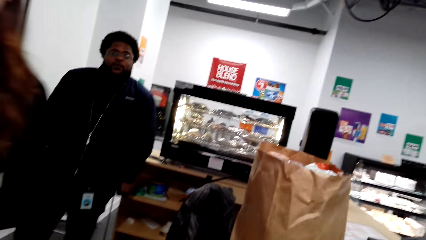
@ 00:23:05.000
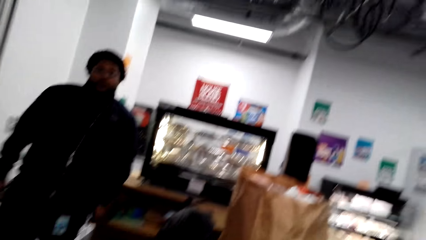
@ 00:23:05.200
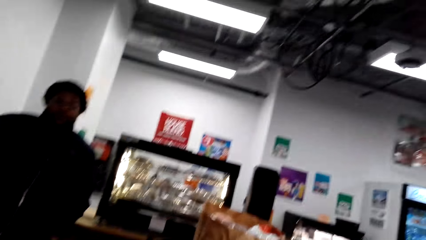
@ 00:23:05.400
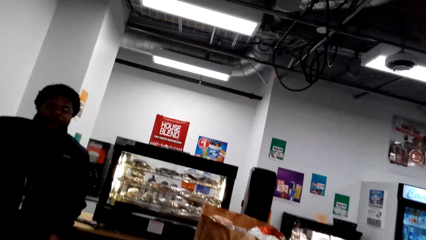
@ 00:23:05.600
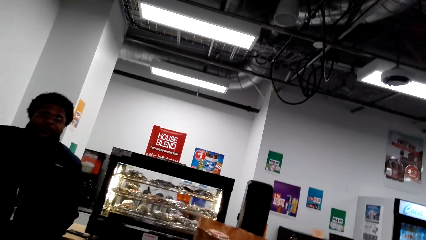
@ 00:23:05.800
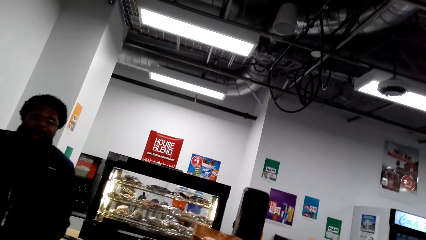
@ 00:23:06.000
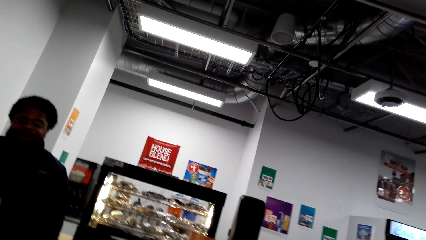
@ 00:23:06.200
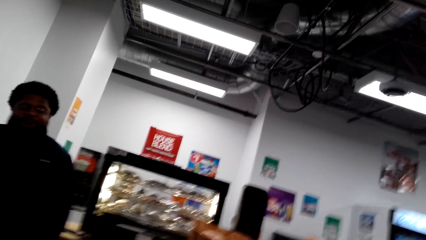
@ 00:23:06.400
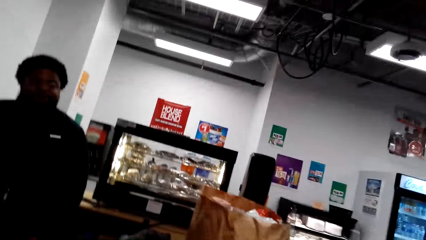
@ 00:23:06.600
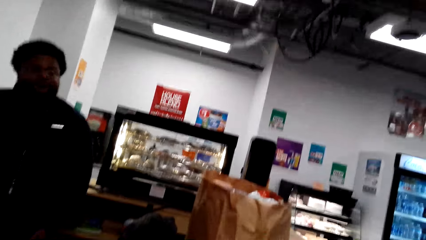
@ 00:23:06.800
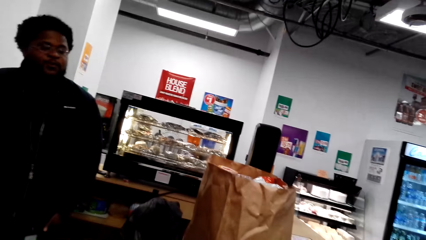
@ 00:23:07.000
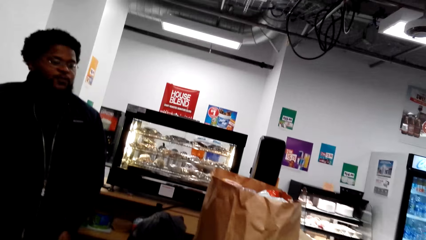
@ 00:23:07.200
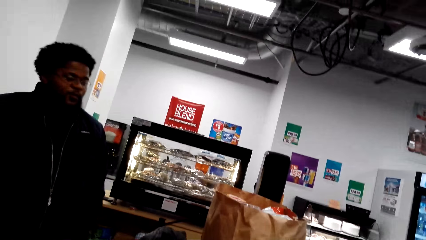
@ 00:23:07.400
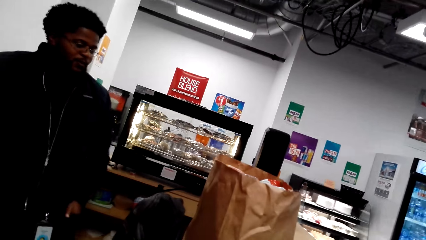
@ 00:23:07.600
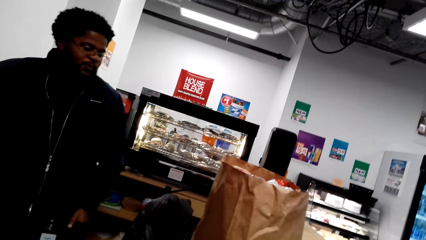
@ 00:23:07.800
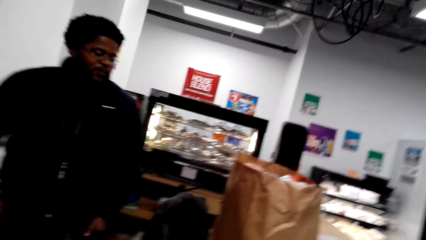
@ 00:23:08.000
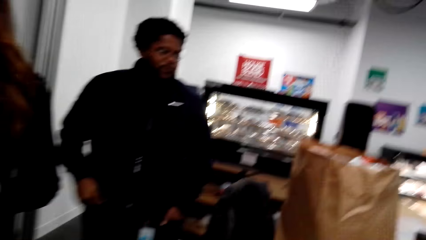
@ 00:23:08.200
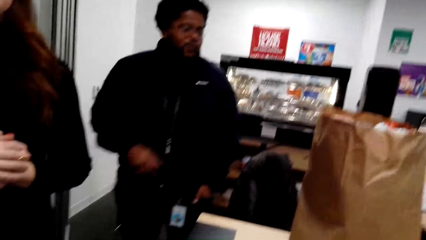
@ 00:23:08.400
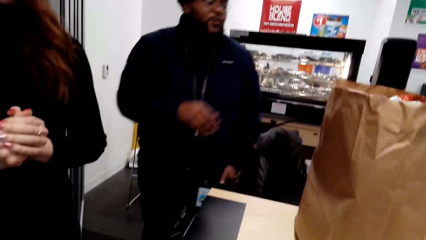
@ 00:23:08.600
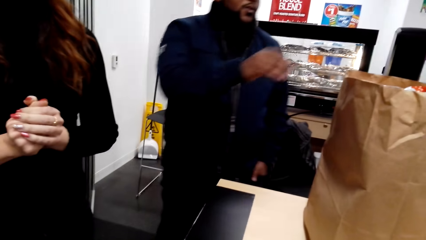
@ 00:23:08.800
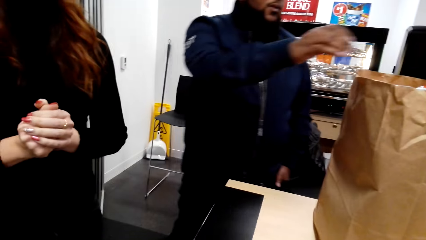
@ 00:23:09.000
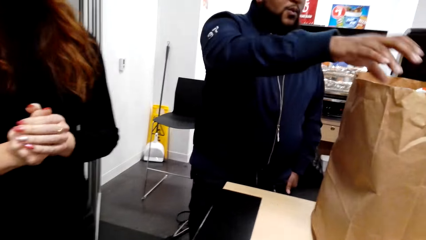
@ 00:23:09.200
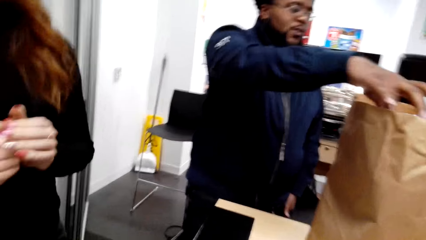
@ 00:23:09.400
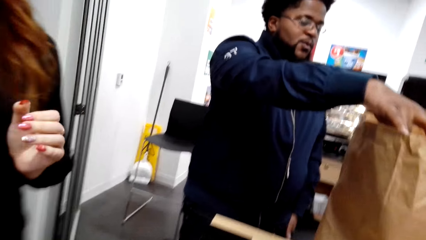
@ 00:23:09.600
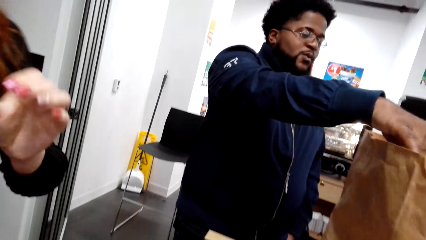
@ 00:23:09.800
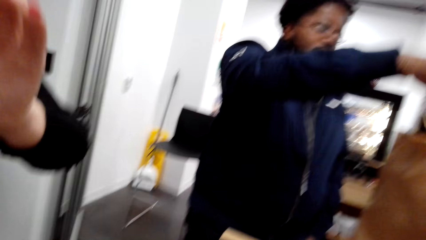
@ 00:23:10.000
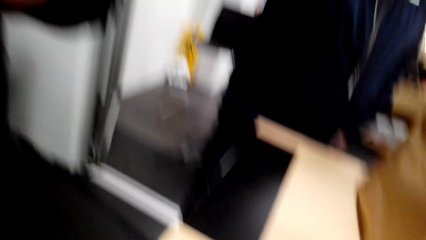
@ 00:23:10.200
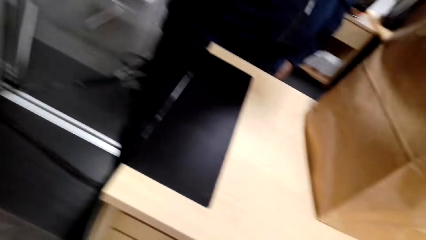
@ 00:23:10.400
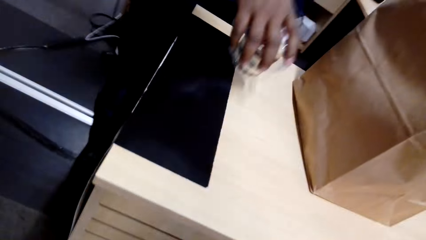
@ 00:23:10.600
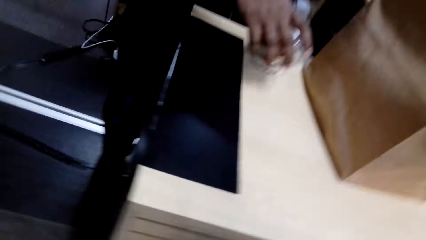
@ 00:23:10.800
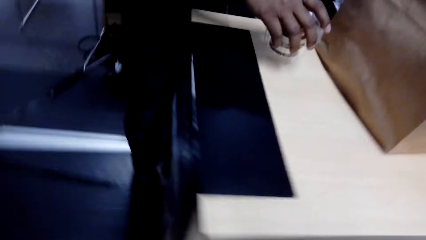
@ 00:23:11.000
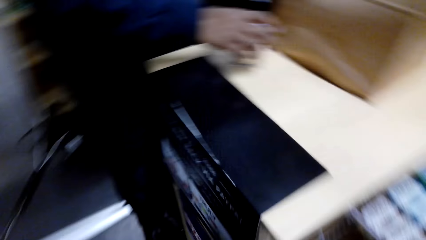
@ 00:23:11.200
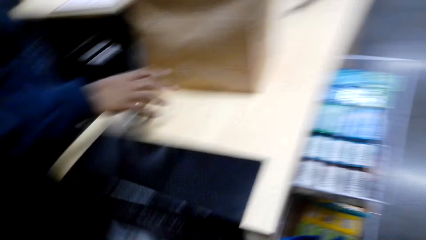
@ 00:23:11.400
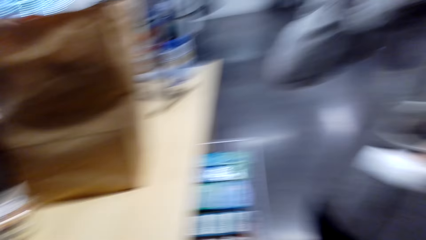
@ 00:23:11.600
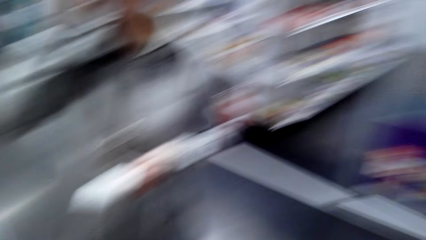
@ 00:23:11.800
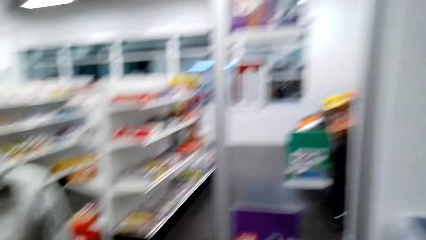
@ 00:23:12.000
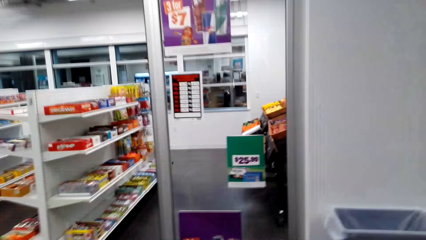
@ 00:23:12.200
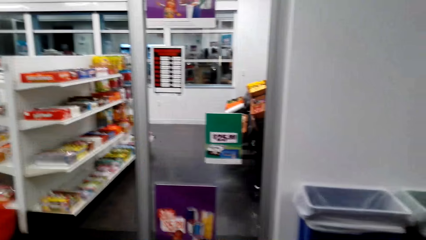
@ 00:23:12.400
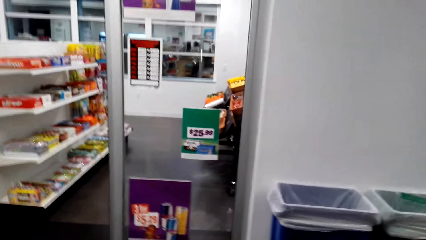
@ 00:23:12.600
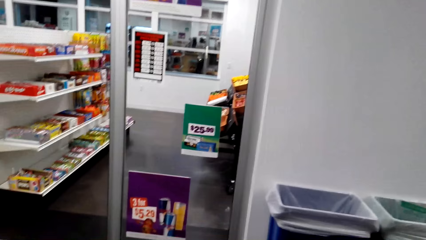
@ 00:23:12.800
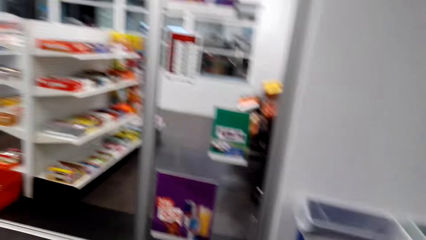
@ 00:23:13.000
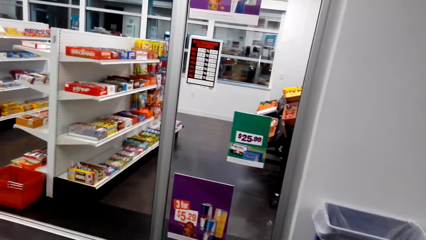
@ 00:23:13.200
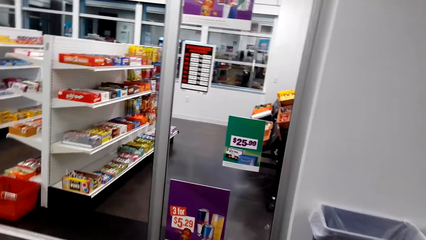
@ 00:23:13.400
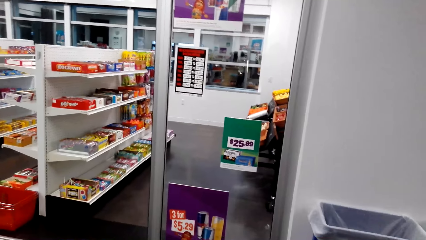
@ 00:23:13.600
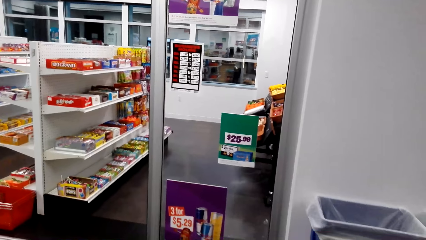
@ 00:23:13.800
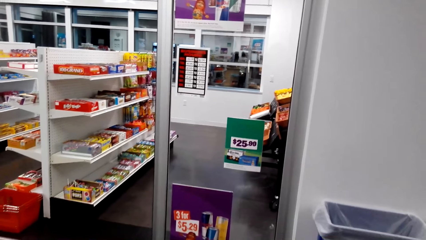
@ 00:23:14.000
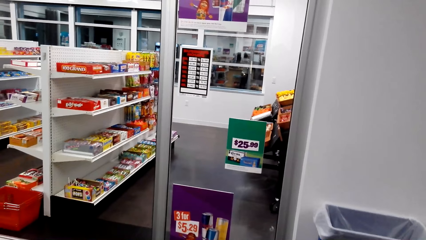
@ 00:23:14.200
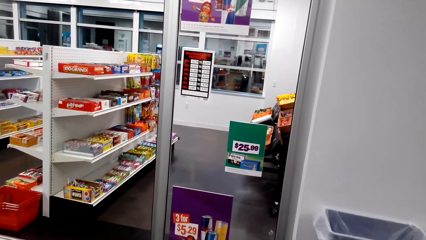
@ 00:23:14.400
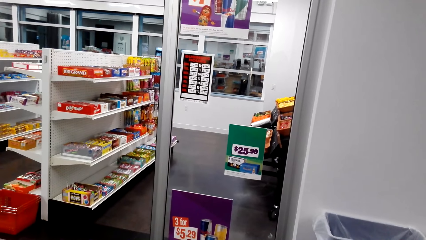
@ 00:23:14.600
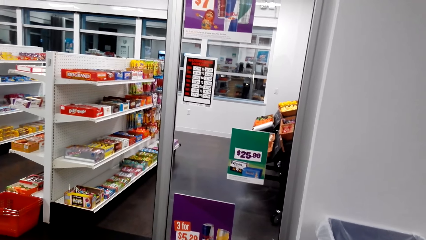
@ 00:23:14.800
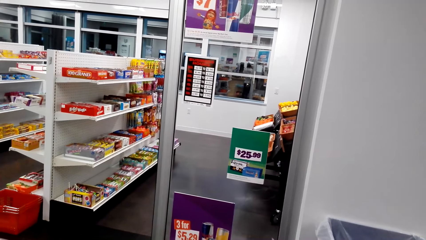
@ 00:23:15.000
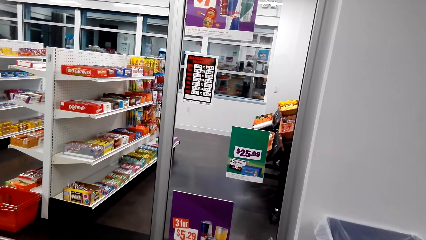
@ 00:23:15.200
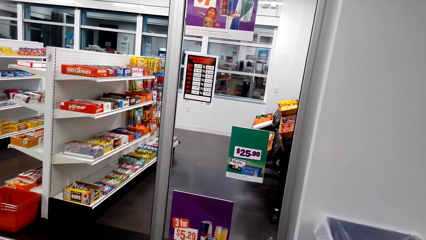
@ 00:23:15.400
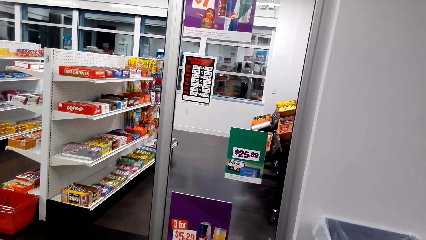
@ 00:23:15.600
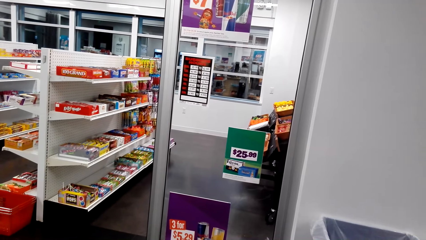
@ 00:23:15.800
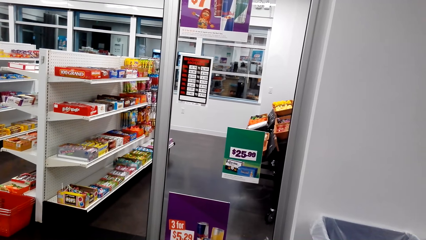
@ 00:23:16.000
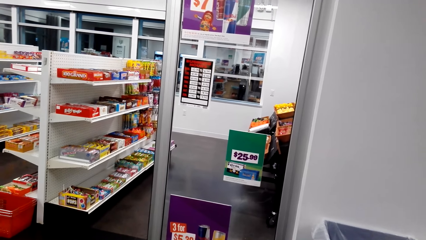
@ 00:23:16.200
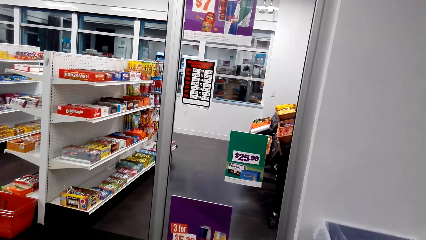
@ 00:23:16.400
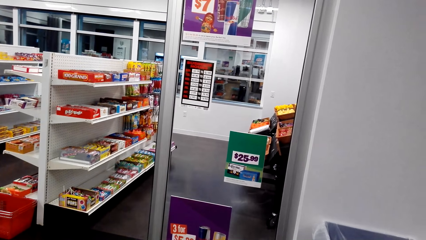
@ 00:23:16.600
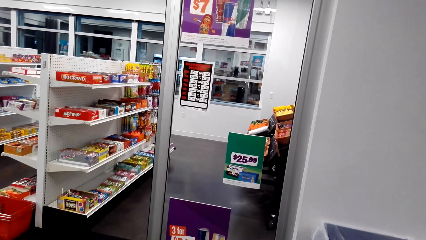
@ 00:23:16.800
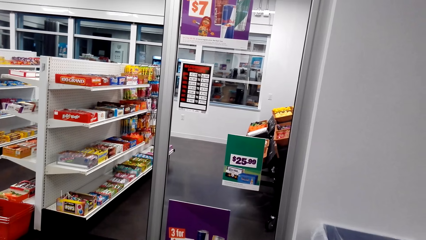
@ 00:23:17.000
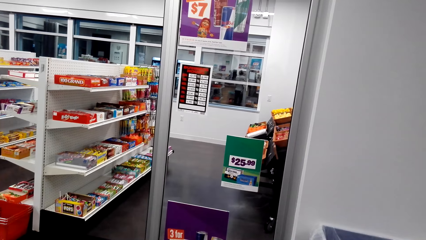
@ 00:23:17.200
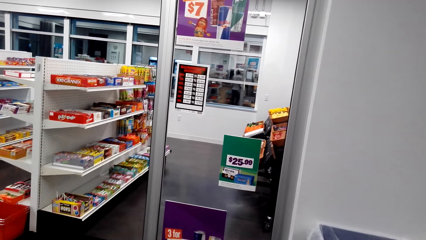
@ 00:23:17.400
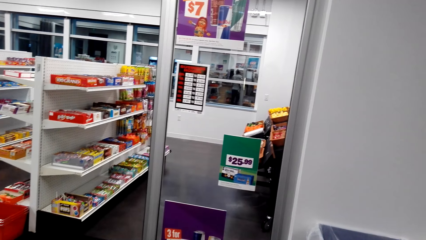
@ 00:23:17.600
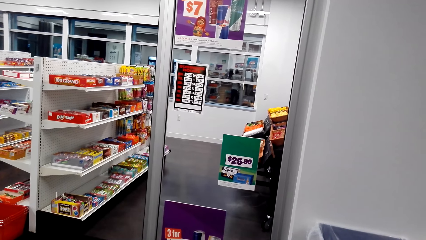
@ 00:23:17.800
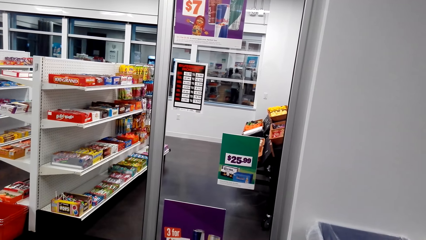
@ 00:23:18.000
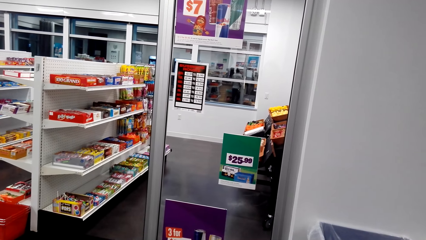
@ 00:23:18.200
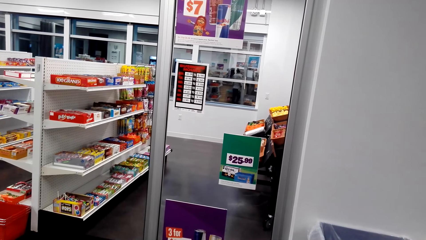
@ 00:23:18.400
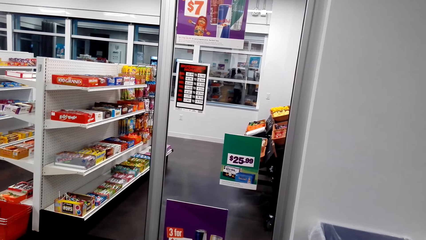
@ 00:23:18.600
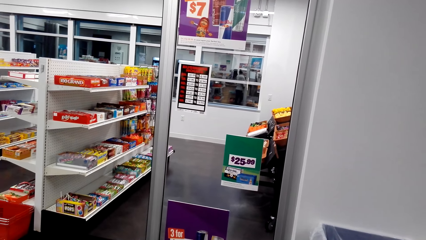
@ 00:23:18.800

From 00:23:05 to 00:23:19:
A man looks at the camera wearer. The man walks around. The camera wearer talks to the man. The man picks up a paper and picks up something from the paper. The camera wearer walks around. The man talks. The camera wearer talks. They talk again.
